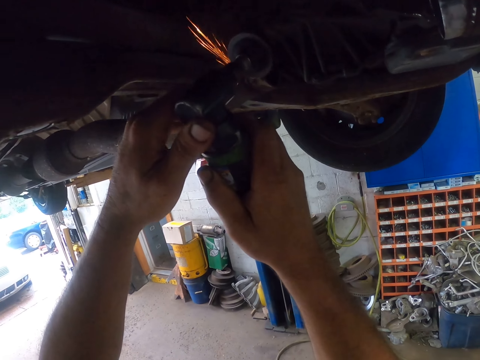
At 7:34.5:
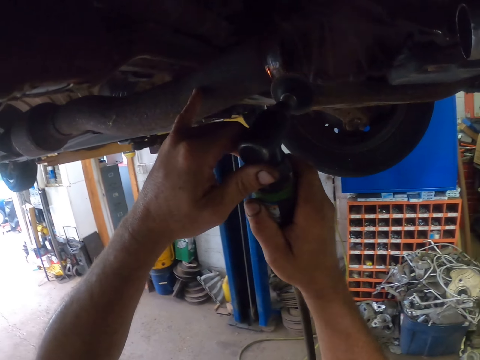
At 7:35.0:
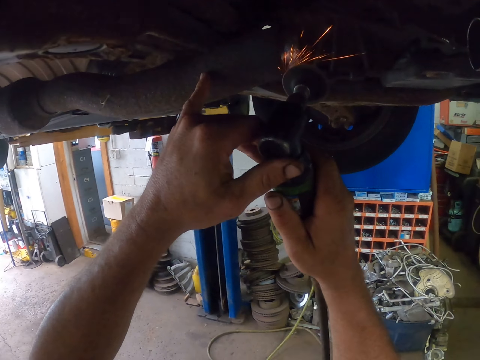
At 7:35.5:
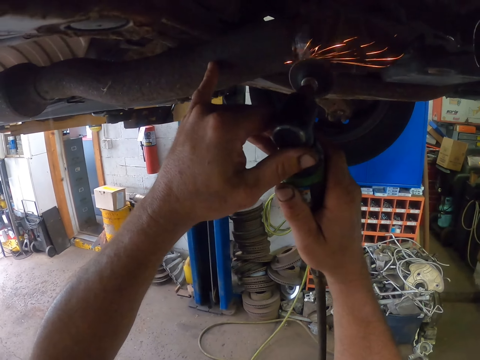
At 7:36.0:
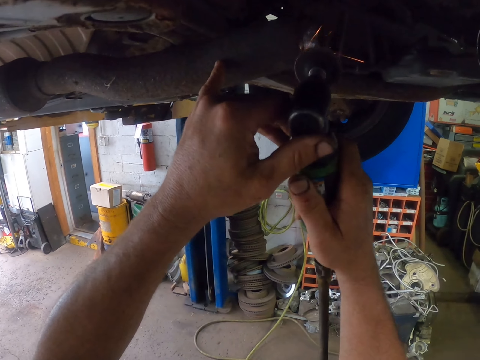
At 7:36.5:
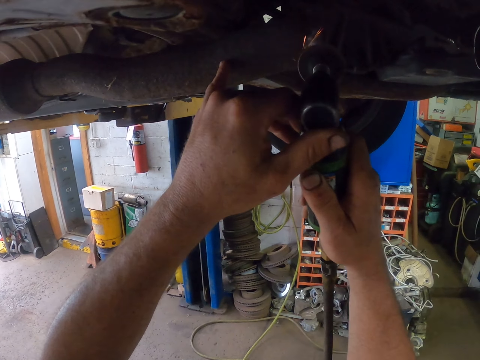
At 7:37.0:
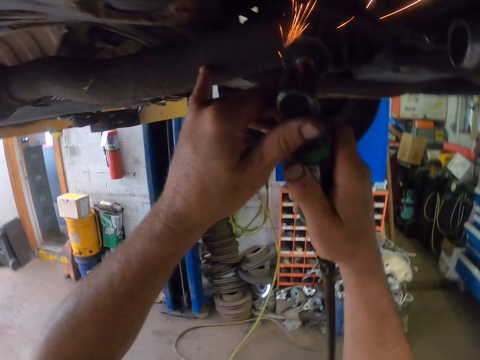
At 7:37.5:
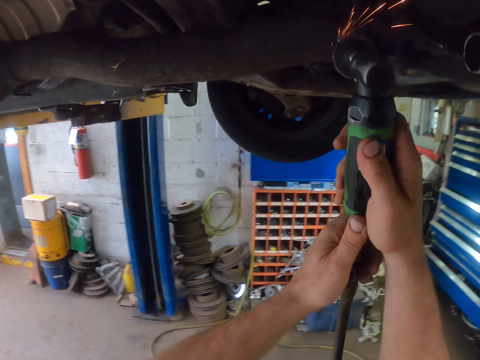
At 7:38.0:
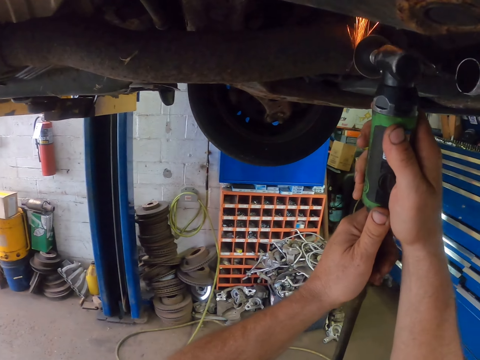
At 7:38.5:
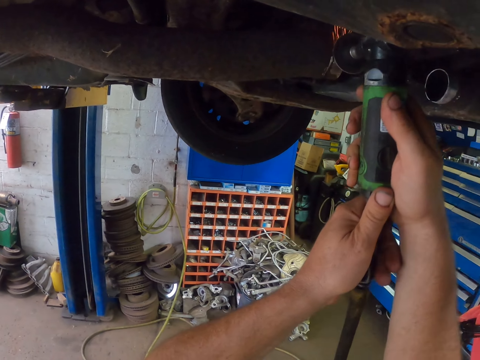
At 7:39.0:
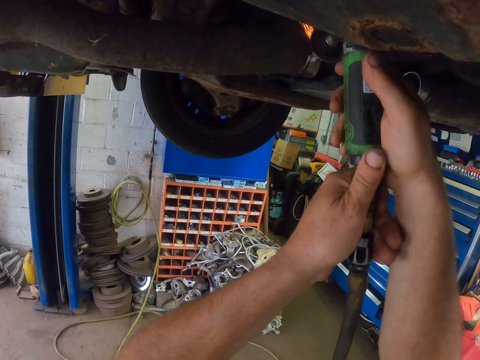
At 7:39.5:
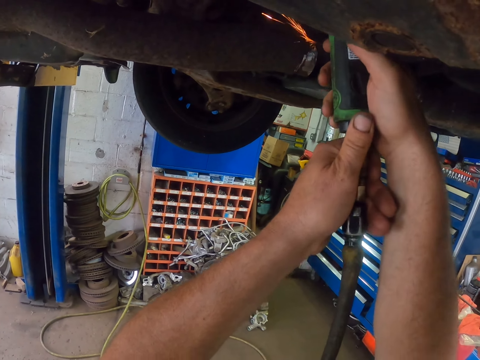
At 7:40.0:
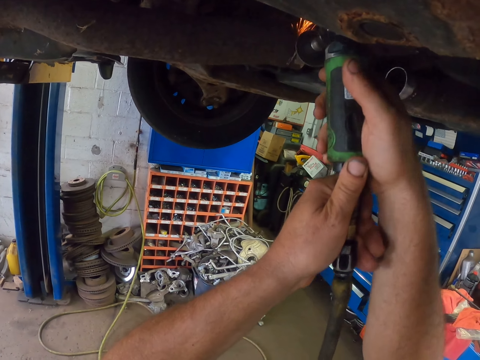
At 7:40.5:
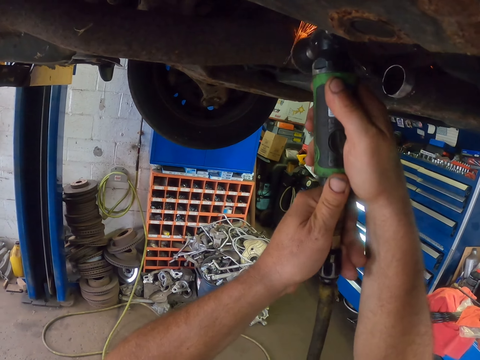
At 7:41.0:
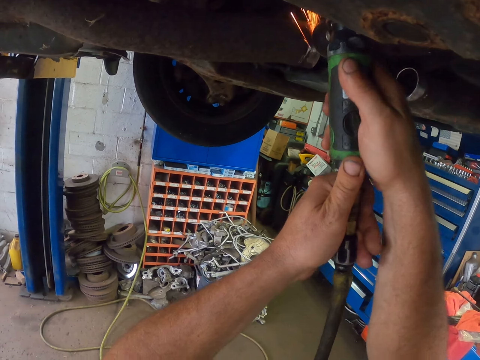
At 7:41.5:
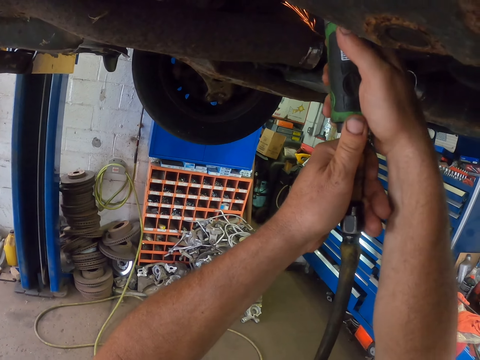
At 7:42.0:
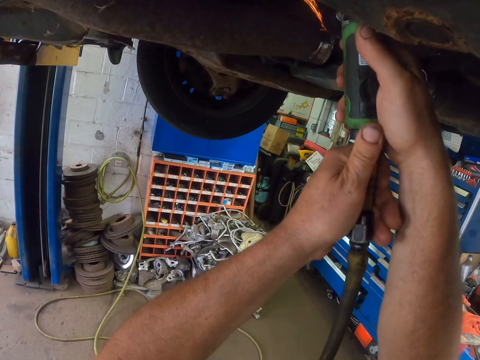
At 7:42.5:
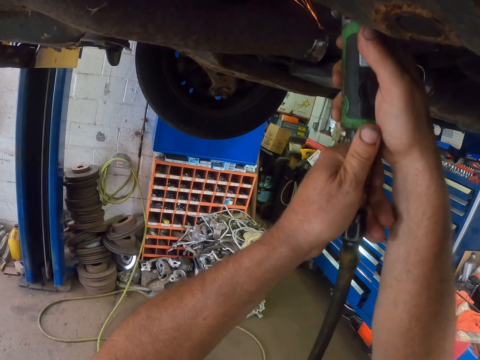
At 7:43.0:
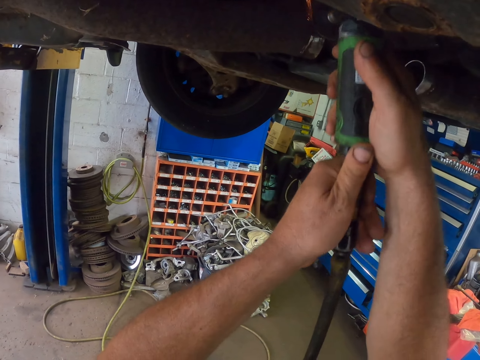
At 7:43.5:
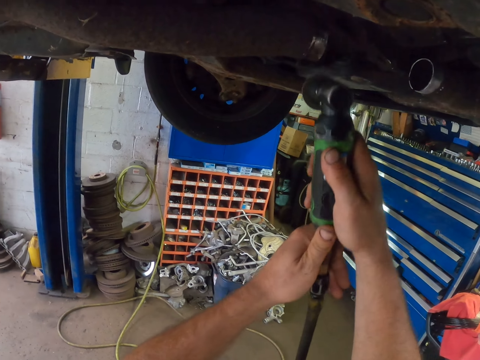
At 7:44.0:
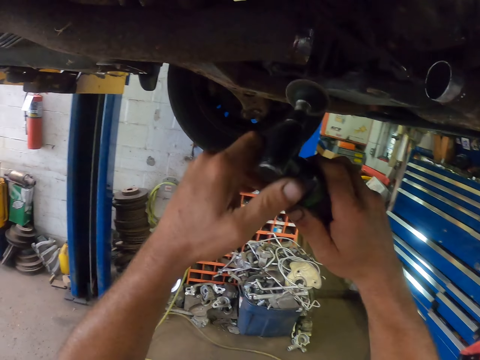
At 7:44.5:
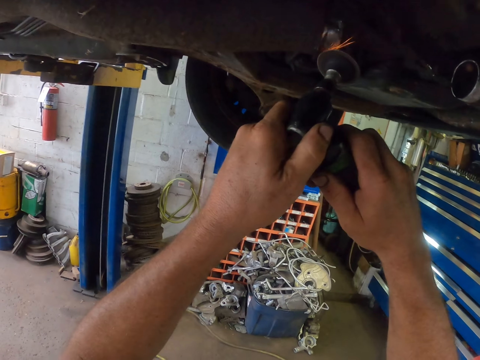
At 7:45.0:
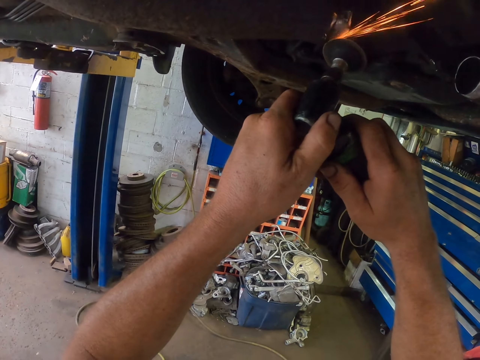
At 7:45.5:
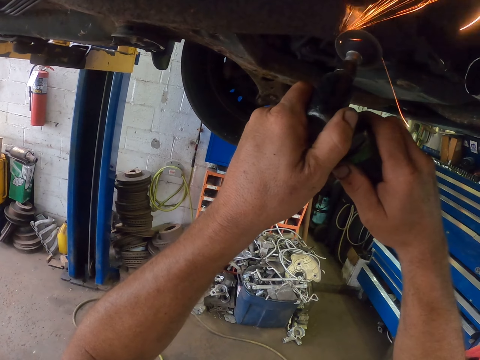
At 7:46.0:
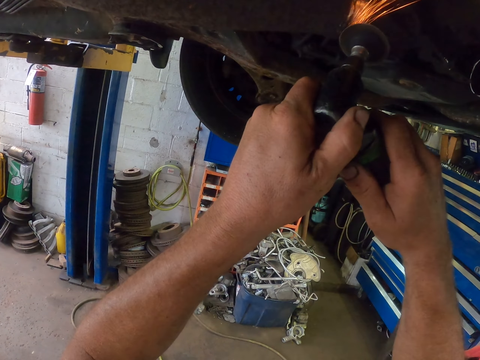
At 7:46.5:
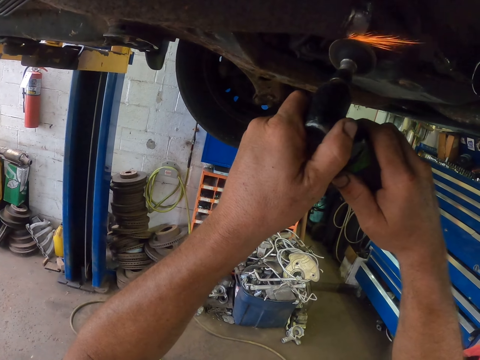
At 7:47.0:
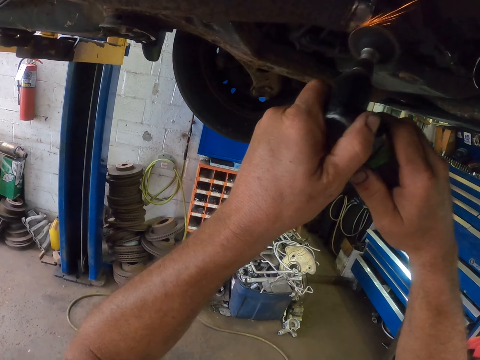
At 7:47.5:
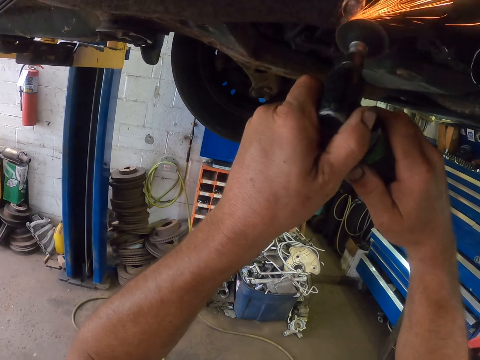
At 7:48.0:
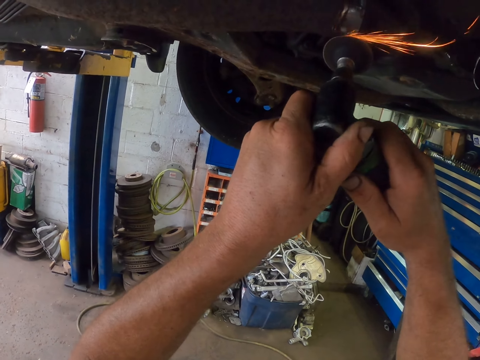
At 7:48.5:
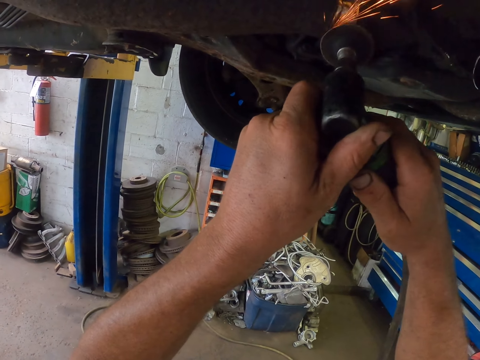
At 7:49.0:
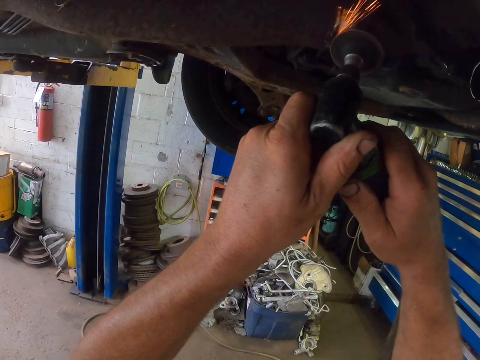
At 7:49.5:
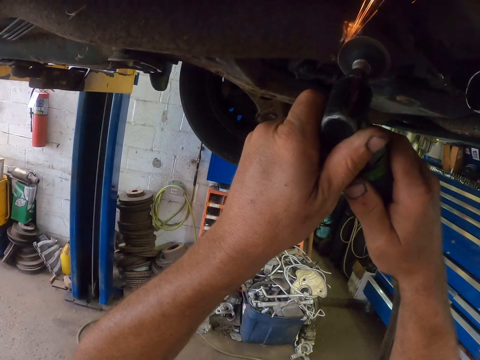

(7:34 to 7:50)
The camera wearer scrapes something on something. They hold something with both hands. They move around something with both hands. They hold something with both hands. They hold the tip of something with the left hand. They scrape something on something.

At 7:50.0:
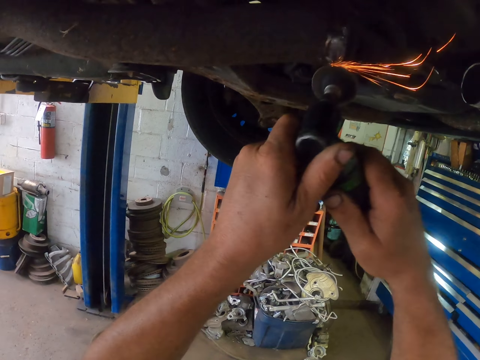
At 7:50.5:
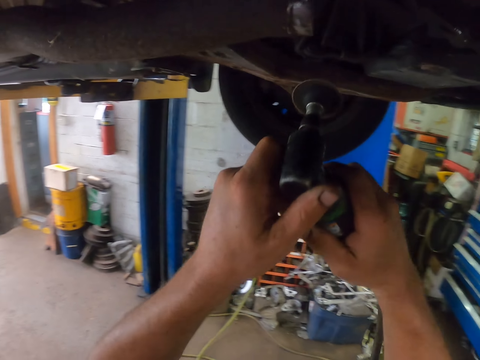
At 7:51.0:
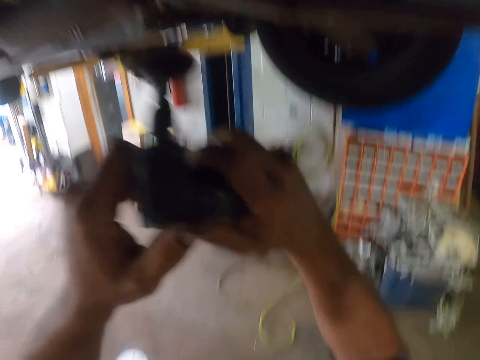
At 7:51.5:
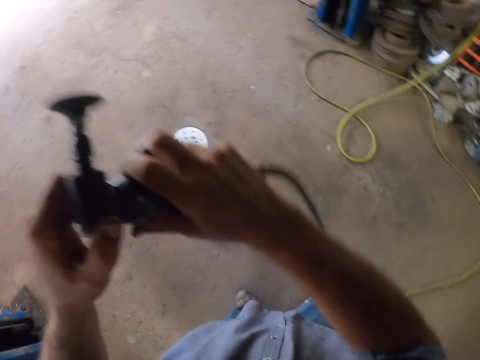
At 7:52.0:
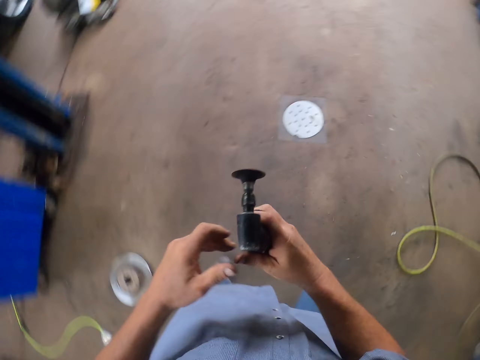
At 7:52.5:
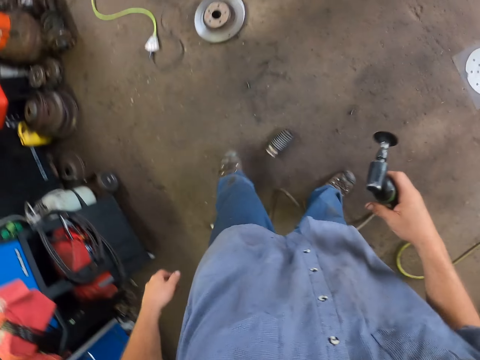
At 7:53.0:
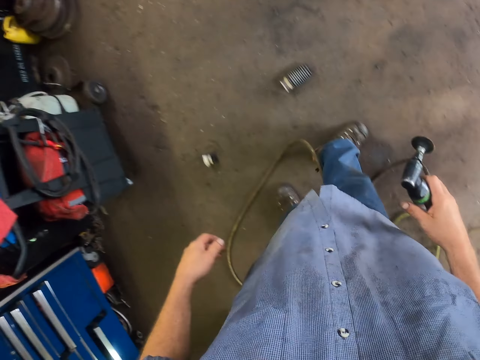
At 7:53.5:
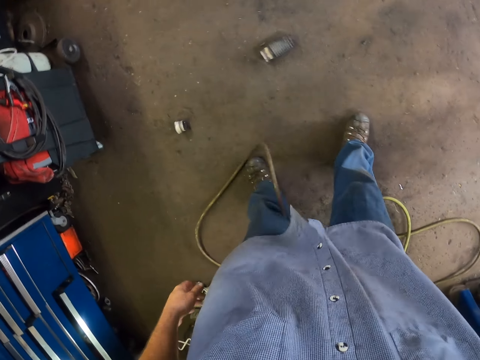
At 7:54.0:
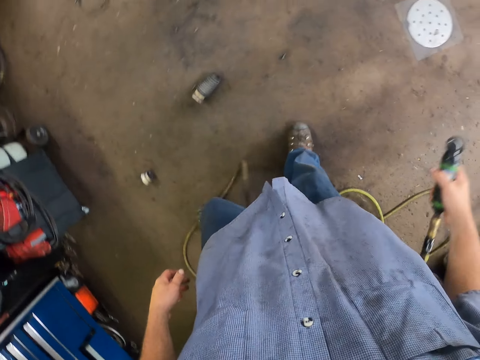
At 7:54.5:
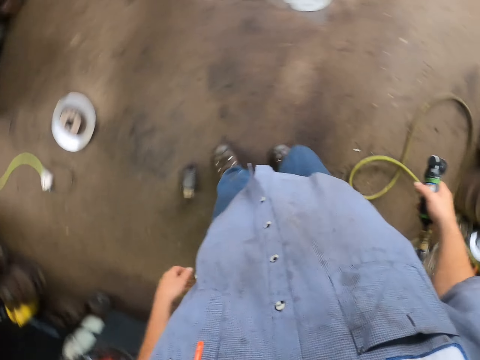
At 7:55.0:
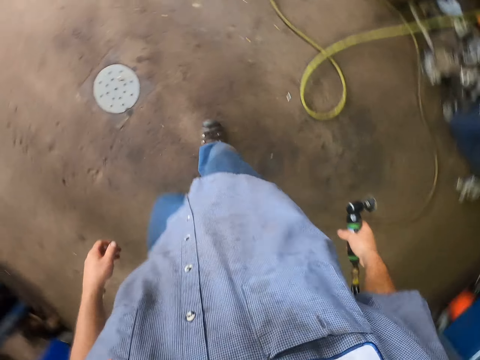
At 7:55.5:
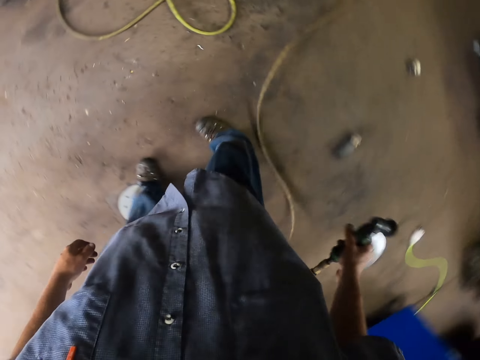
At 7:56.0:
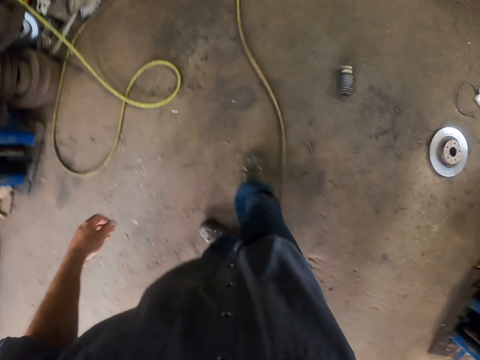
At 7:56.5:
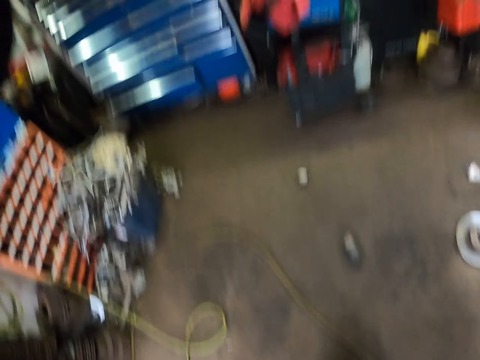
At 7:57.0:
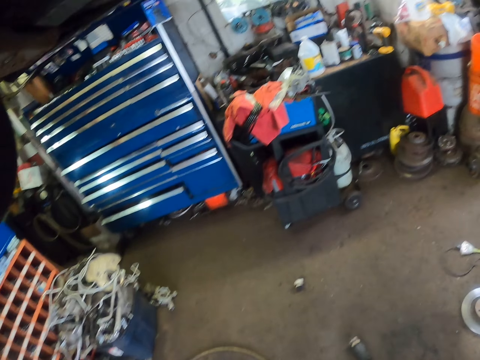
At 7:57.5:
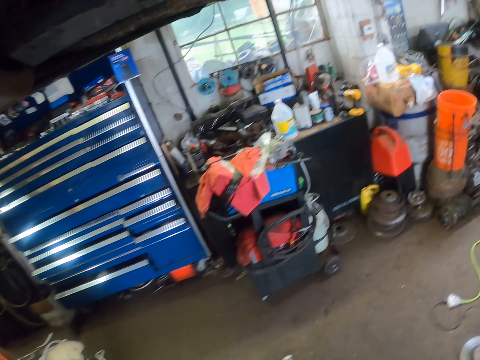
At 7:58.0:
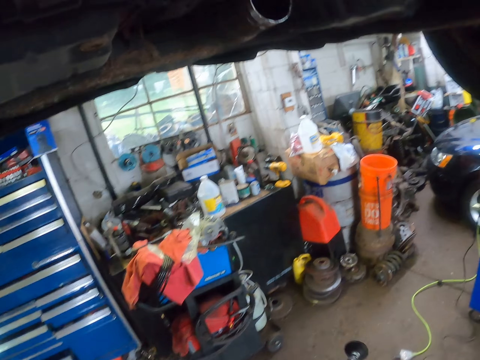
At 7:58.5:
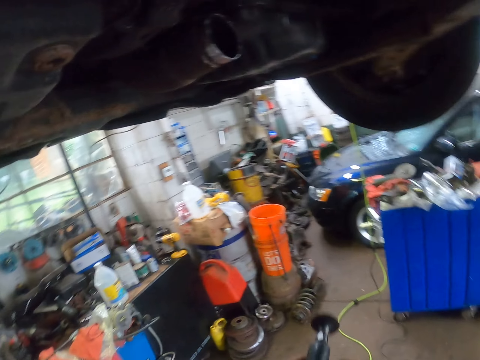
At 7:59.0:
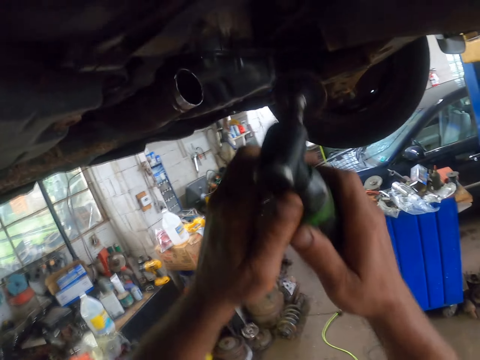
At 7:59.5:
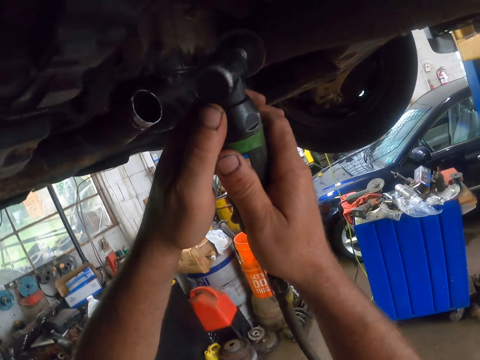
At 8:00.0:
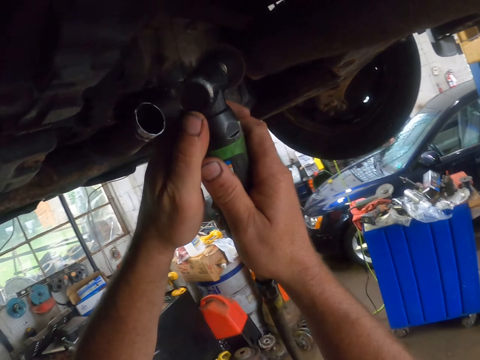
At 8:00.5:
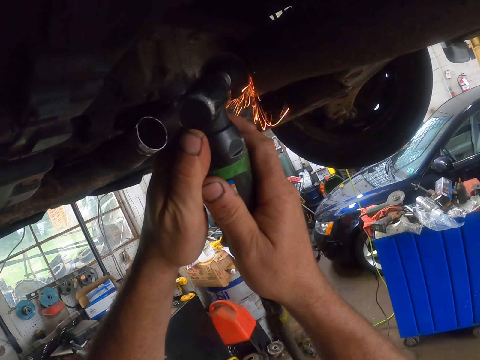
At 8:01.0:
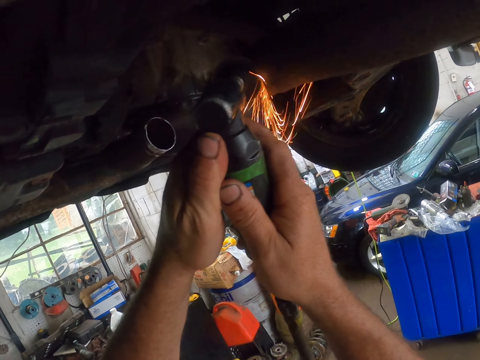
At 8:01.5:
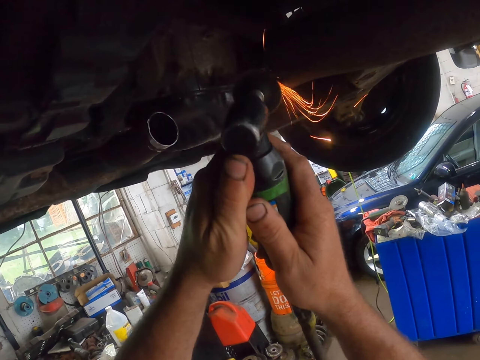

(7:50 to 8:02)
The camera wearer moves something away from something. They move something away from something again. They hold something with the right hand. They look around. They walk ahead. They lift something with both hands. They hold something with both hands.
